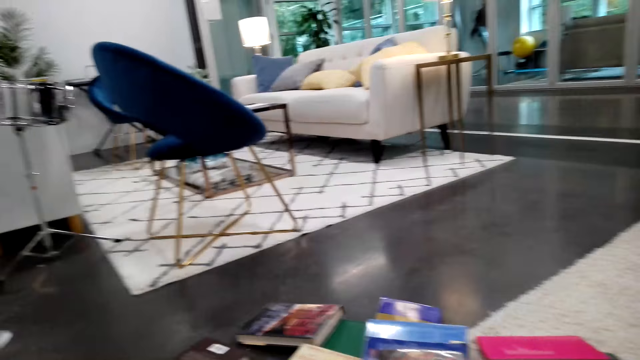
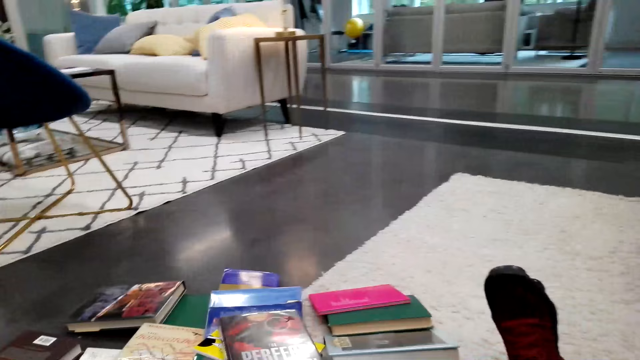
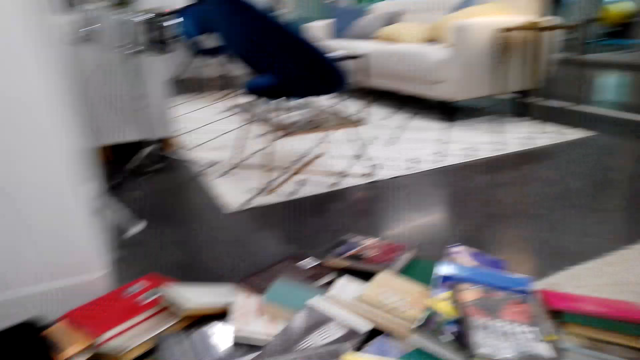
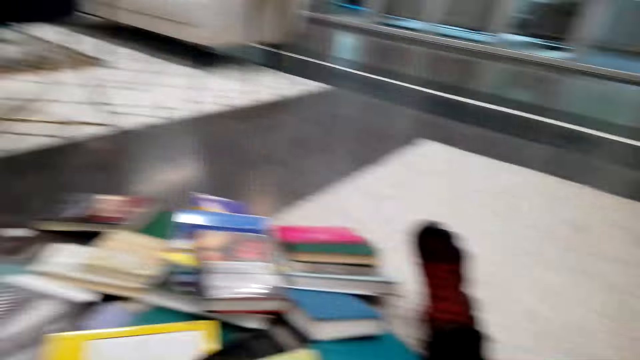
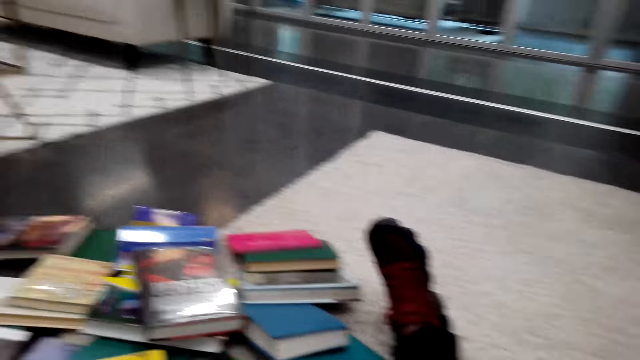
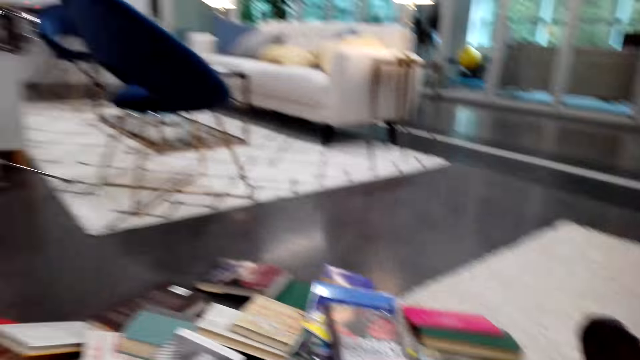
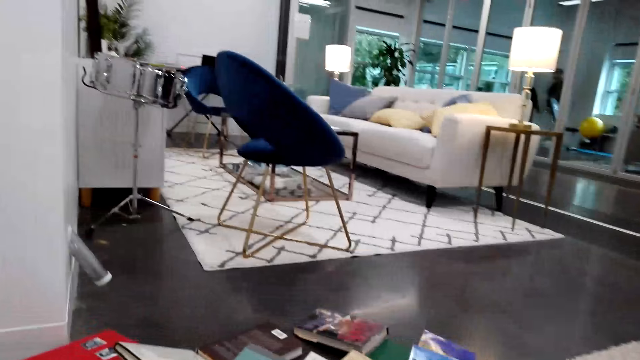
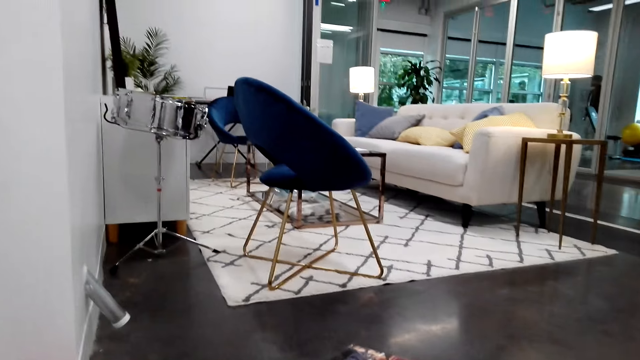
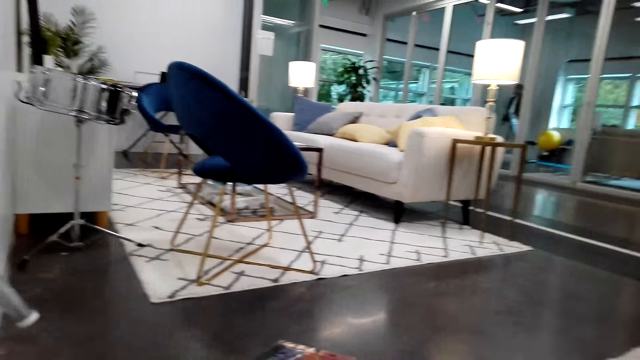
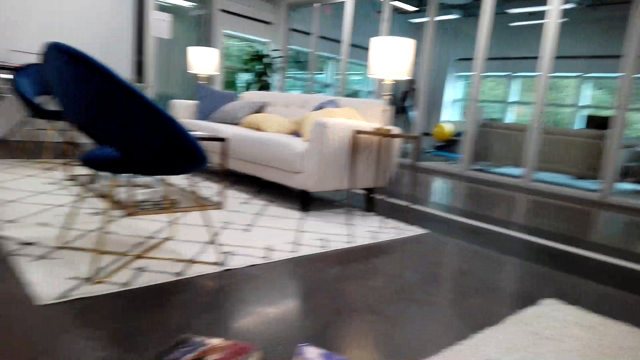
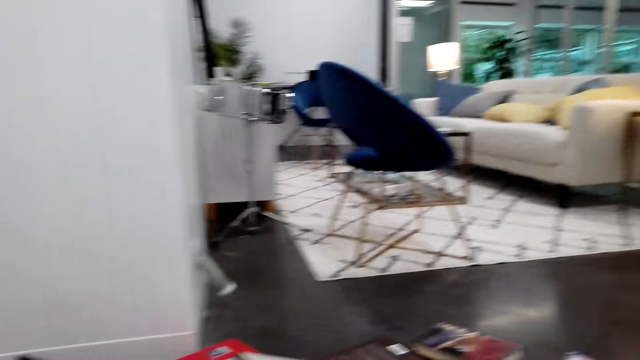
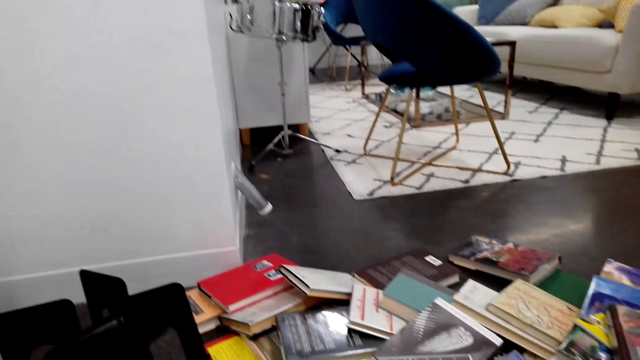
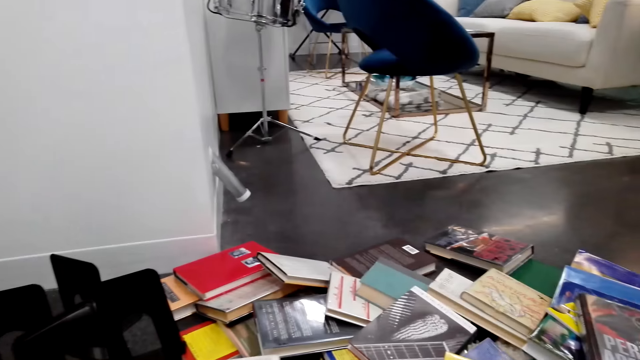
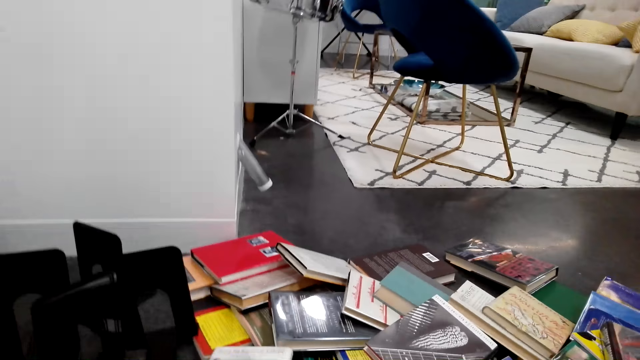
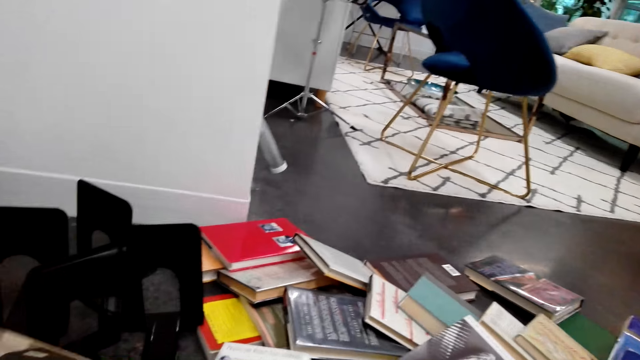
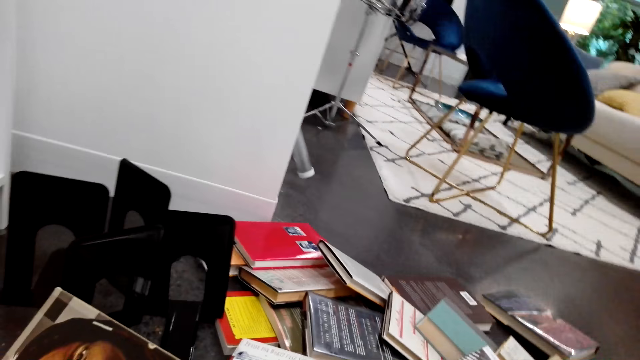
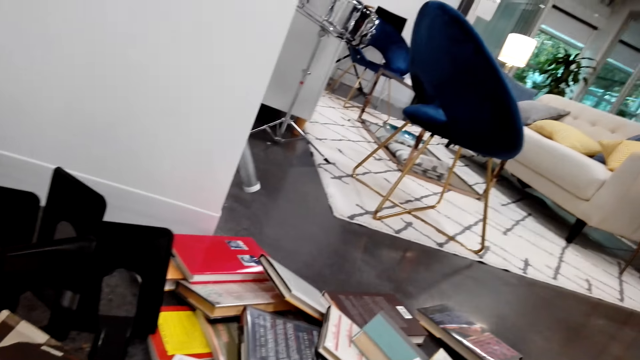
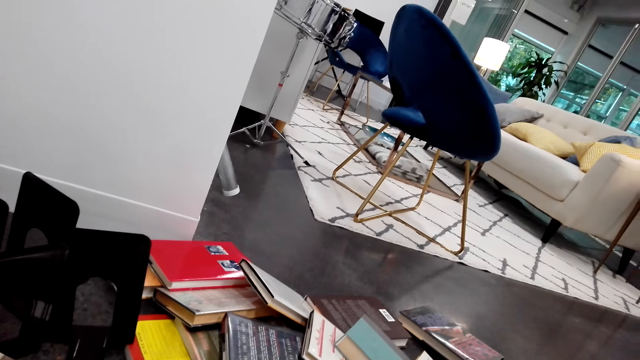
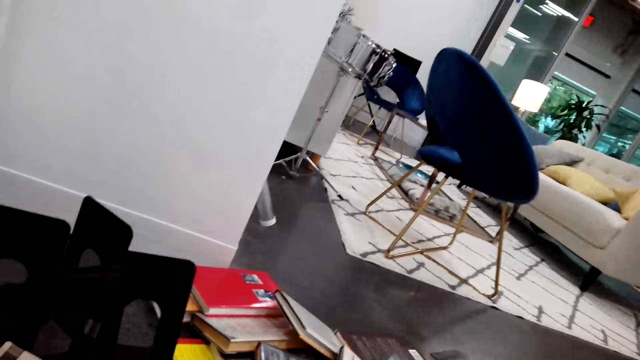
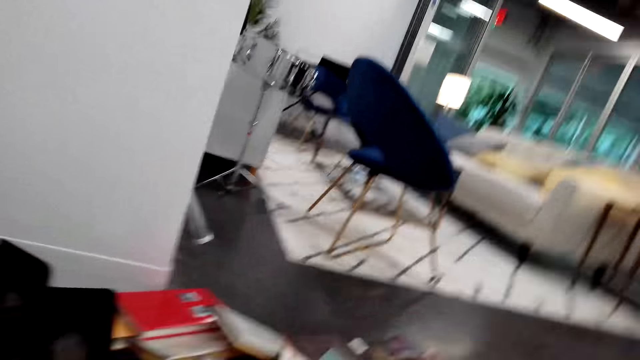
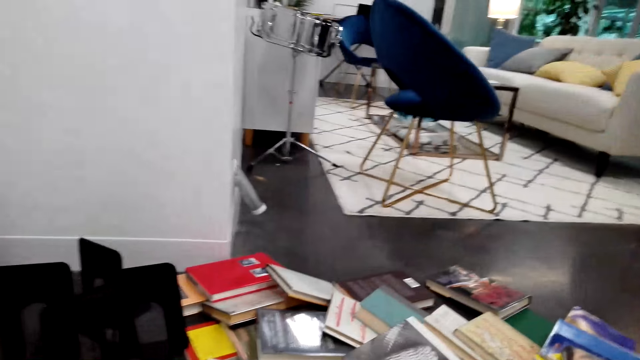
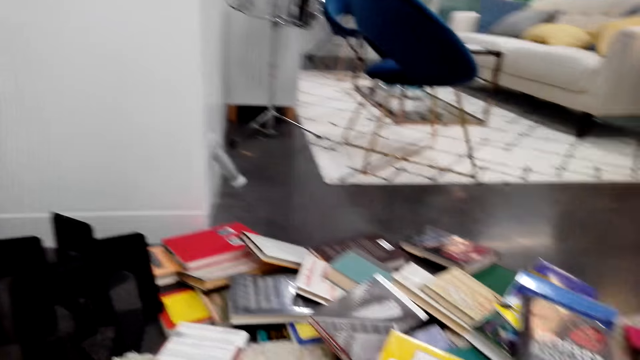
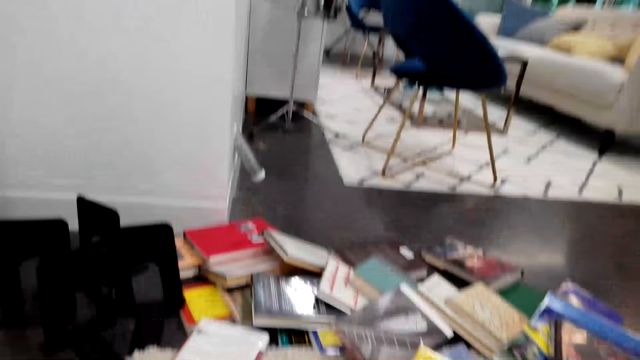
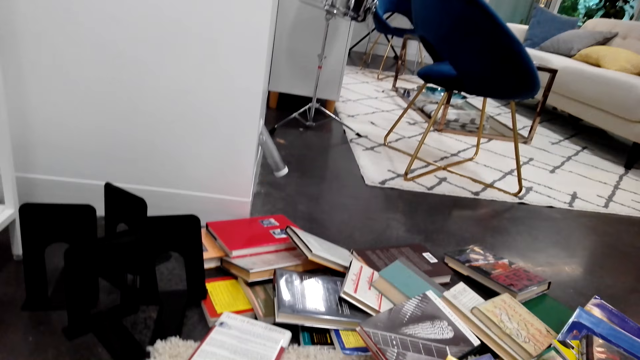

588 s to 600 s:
The camera wearer picks a book from the floor.

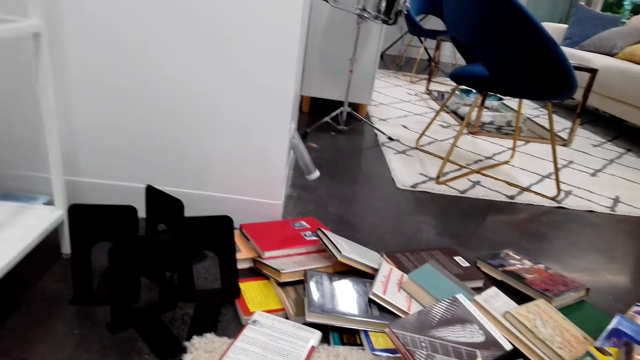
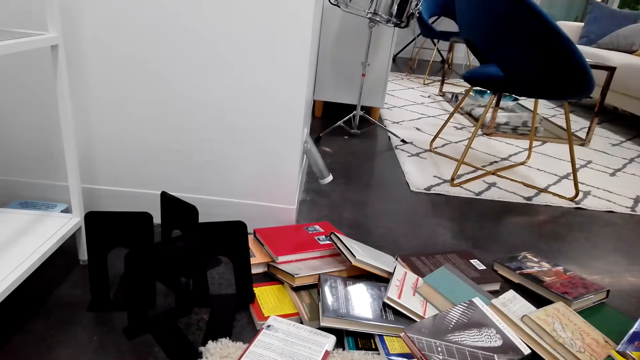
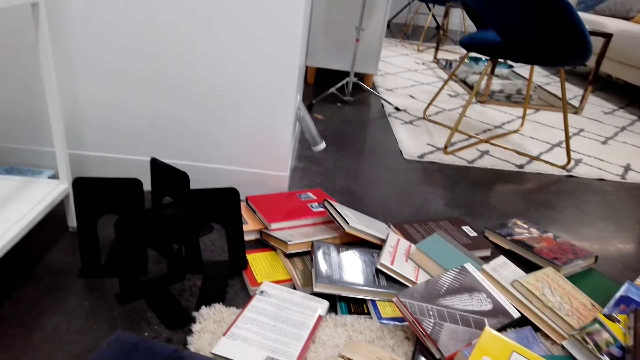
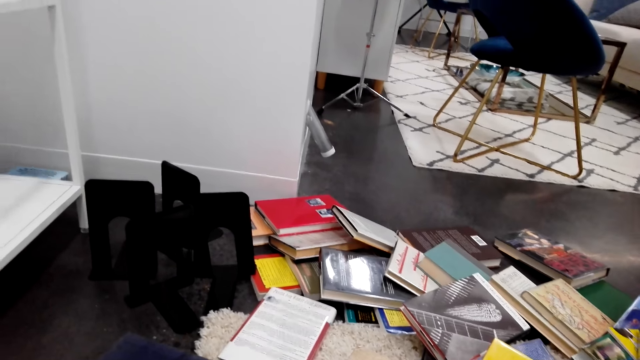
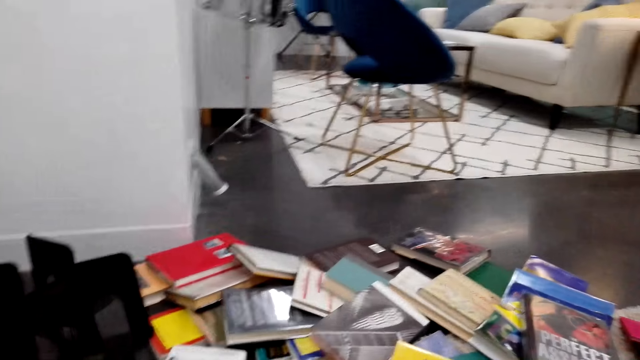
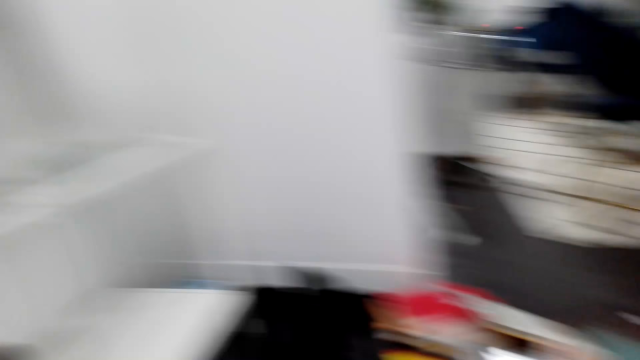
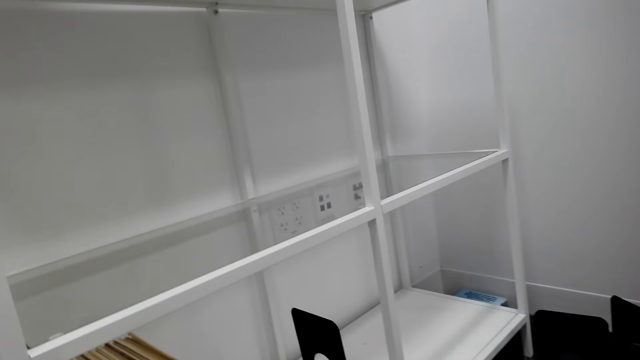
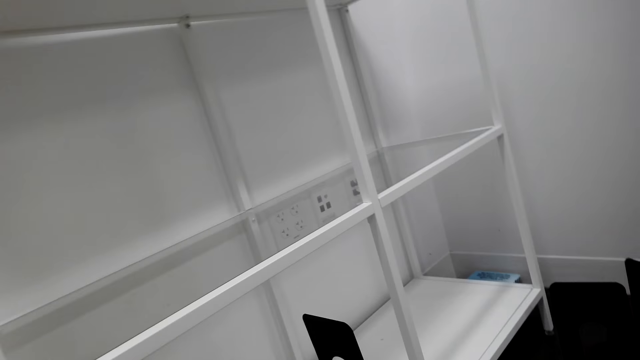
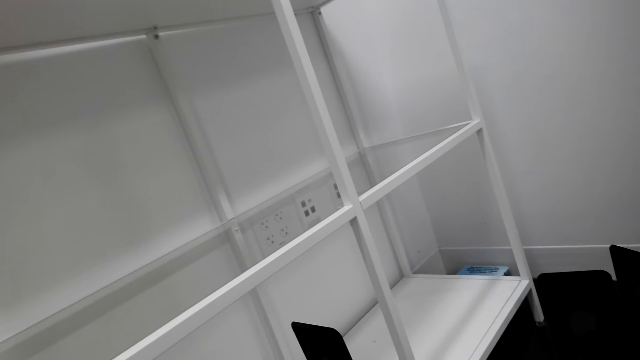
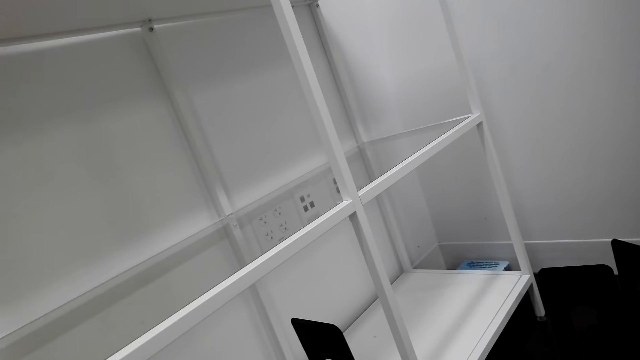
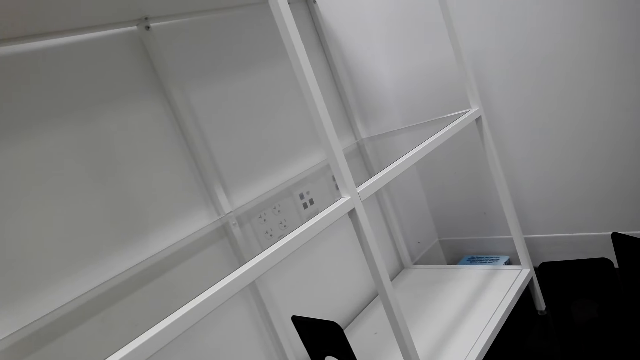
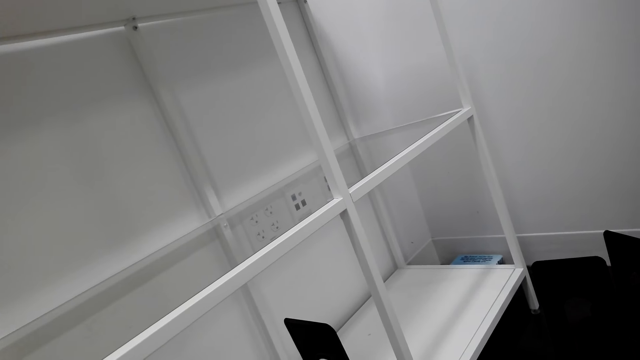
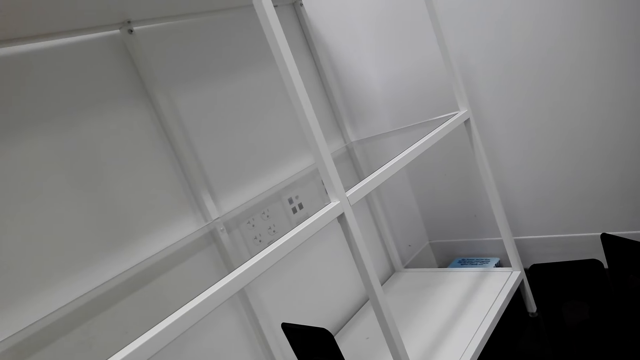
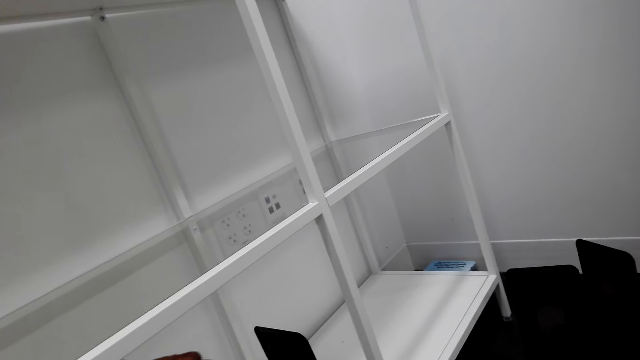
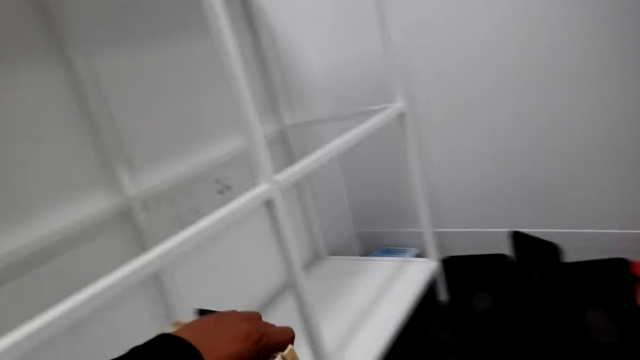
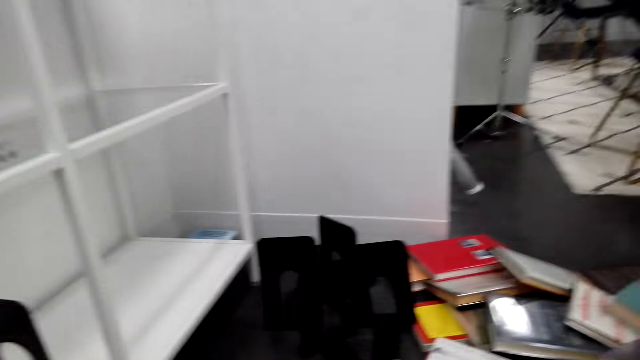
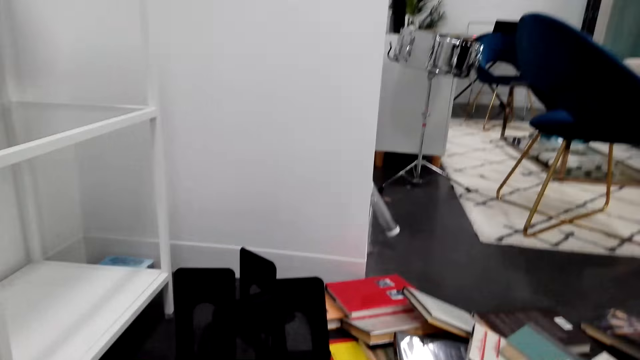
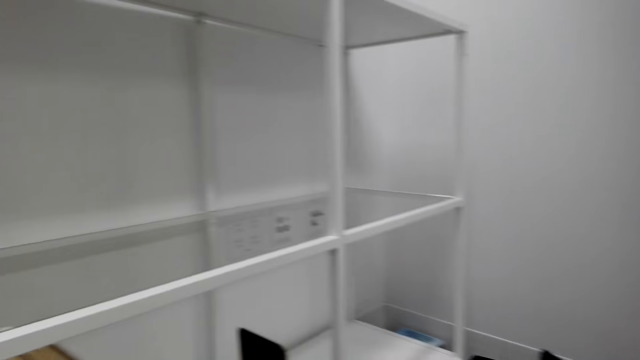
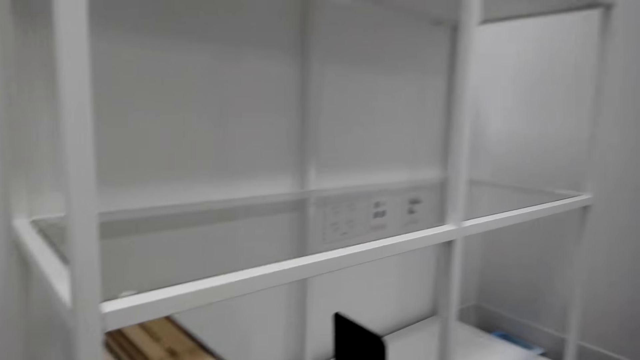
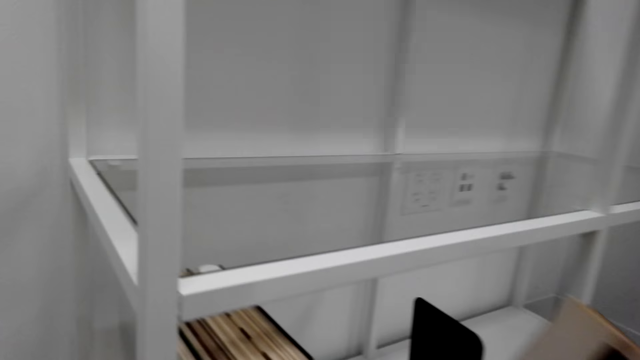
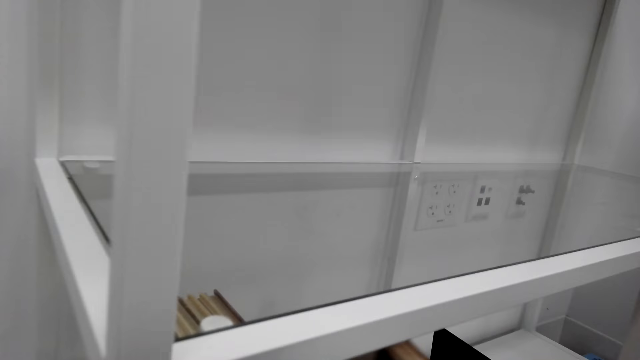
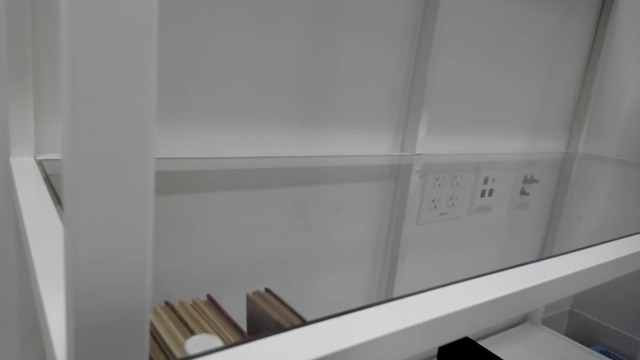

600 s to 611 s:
The camera wearer arranges the book on a shelf.
